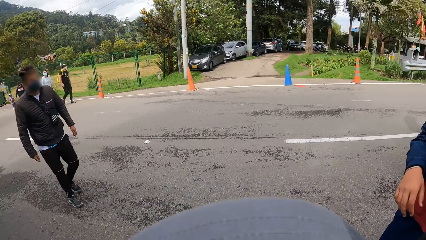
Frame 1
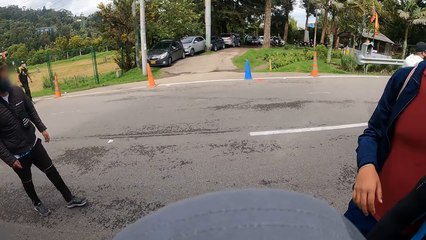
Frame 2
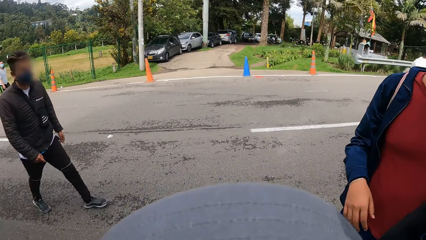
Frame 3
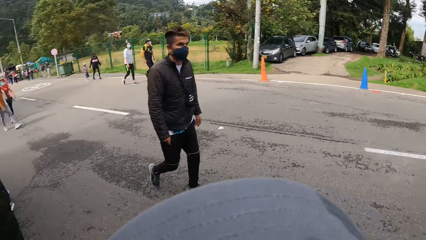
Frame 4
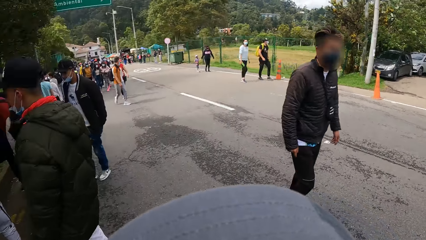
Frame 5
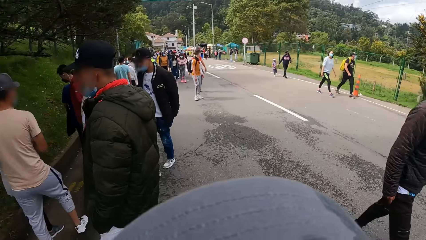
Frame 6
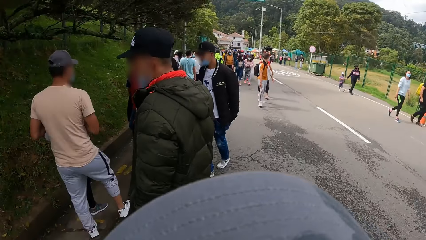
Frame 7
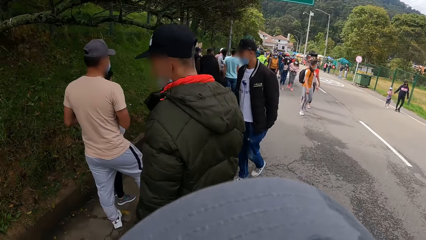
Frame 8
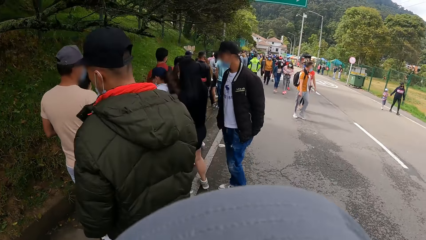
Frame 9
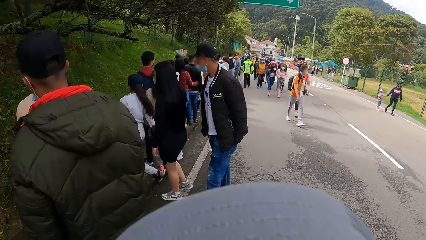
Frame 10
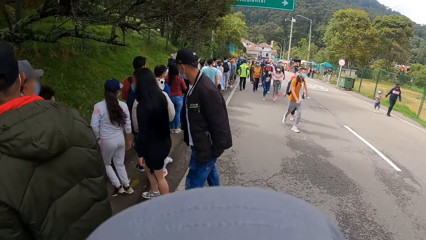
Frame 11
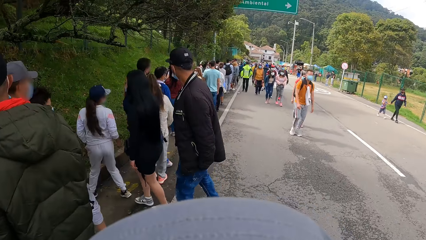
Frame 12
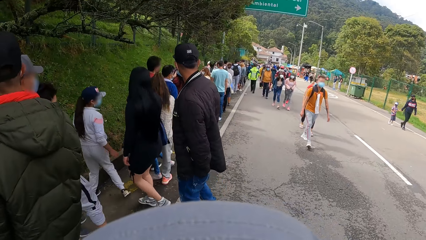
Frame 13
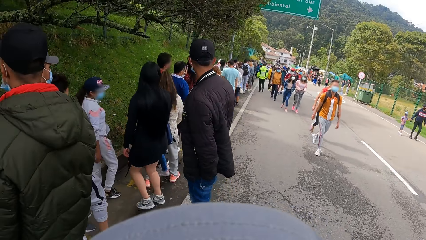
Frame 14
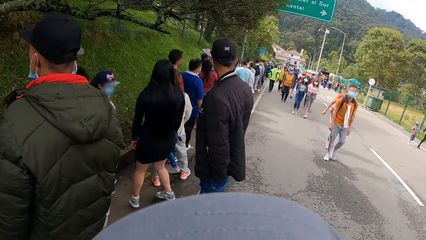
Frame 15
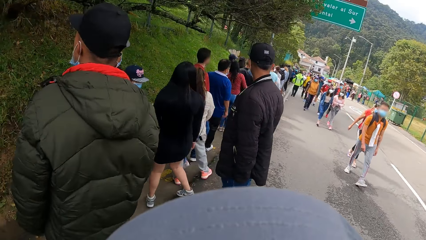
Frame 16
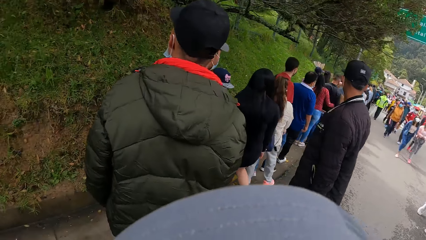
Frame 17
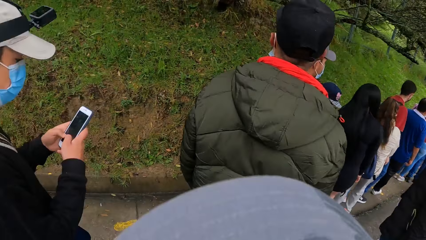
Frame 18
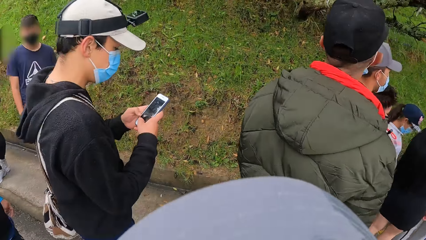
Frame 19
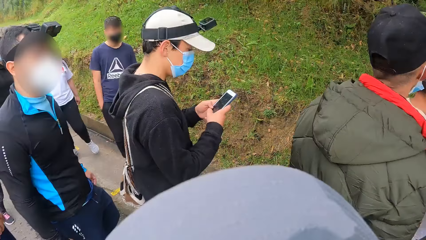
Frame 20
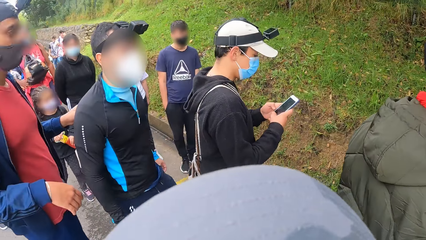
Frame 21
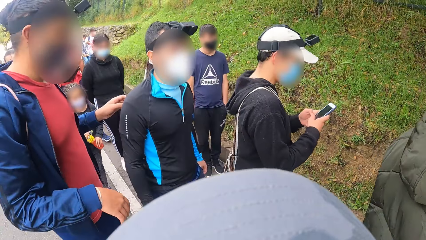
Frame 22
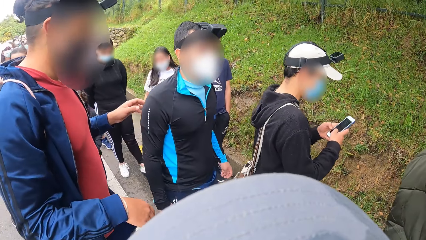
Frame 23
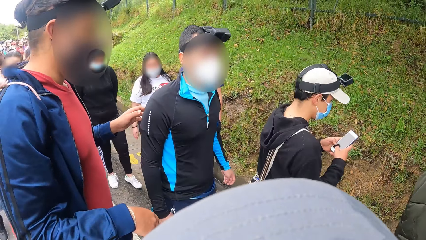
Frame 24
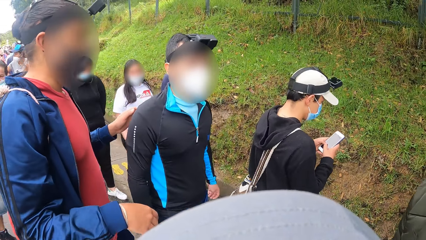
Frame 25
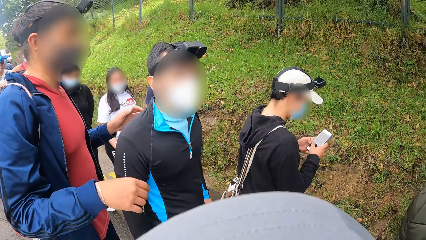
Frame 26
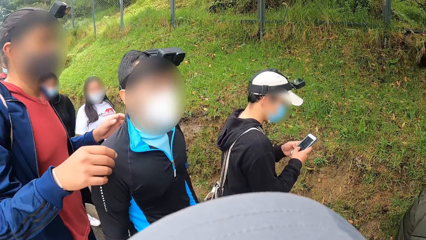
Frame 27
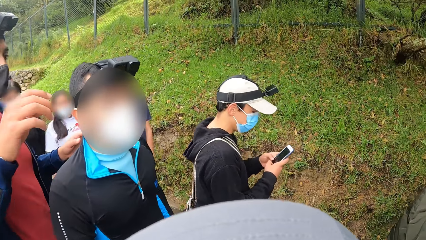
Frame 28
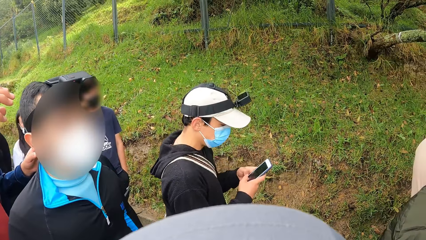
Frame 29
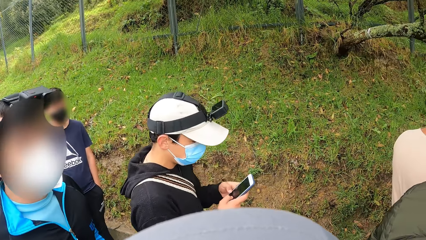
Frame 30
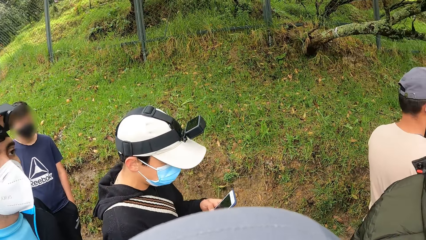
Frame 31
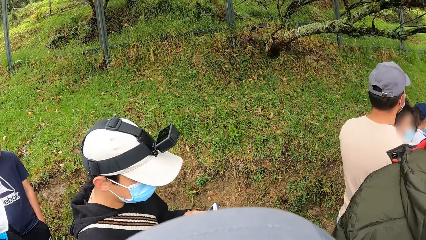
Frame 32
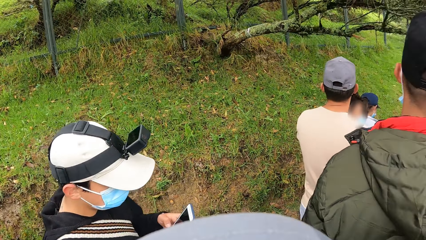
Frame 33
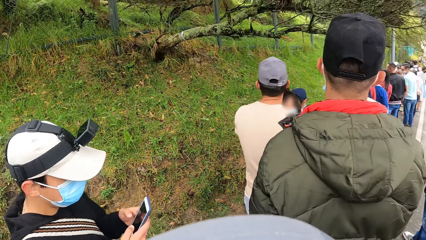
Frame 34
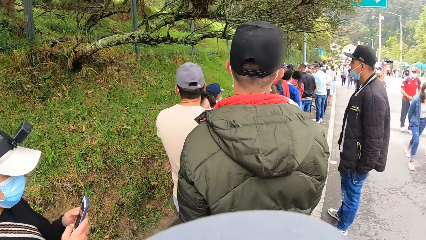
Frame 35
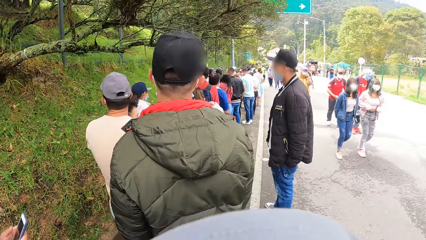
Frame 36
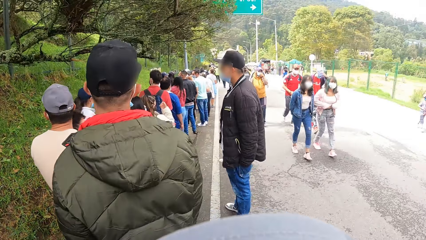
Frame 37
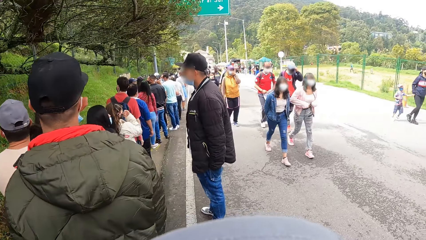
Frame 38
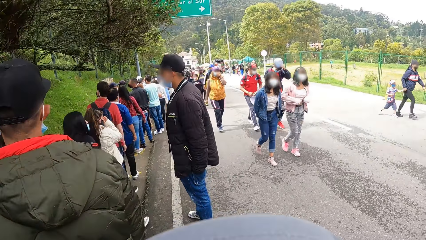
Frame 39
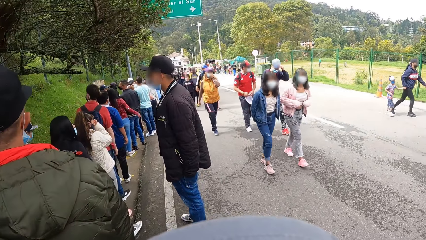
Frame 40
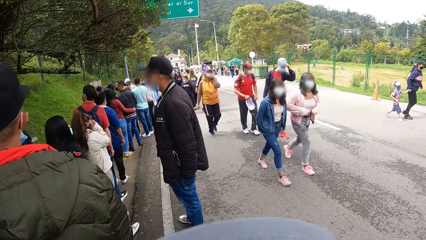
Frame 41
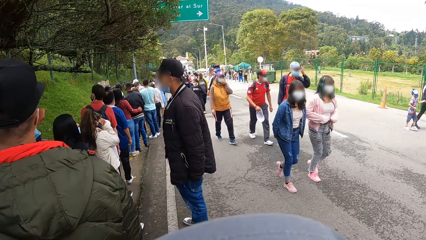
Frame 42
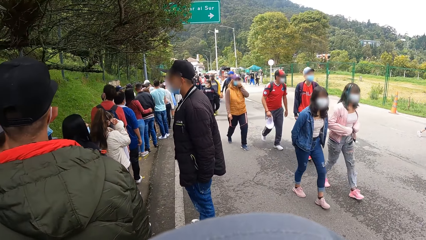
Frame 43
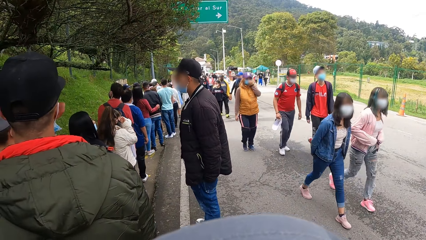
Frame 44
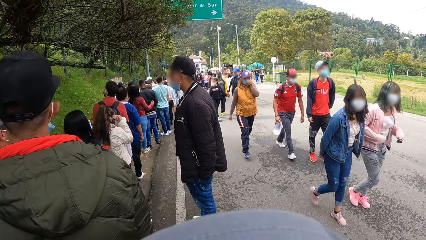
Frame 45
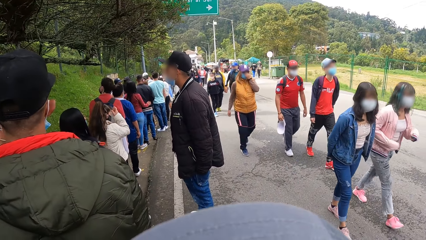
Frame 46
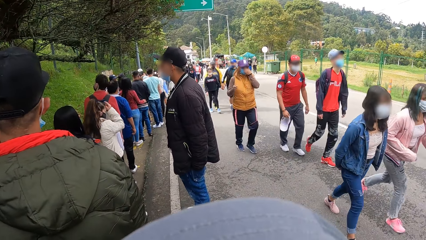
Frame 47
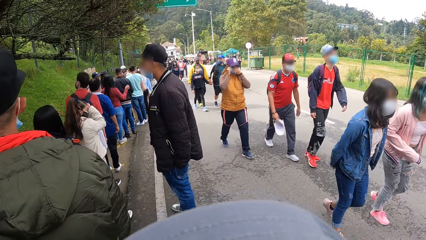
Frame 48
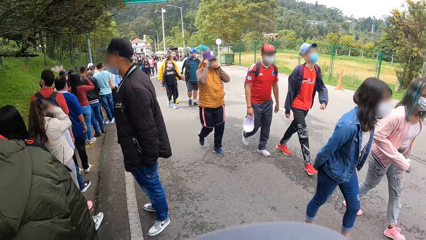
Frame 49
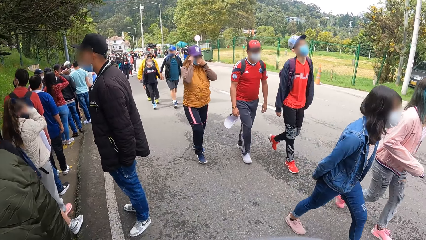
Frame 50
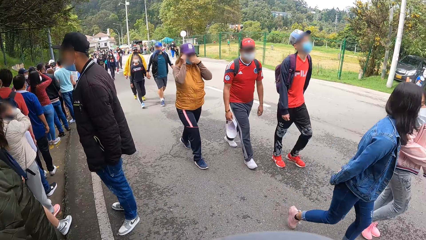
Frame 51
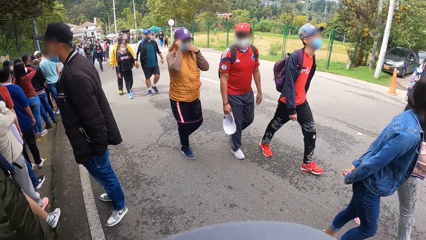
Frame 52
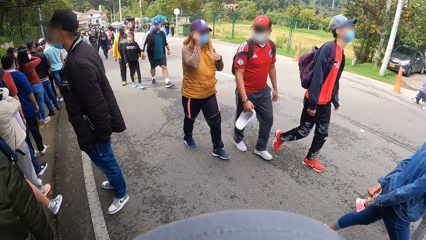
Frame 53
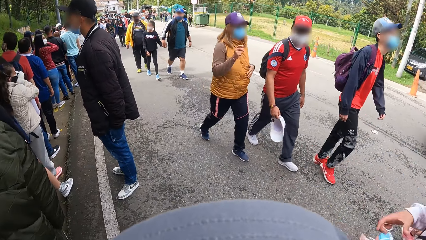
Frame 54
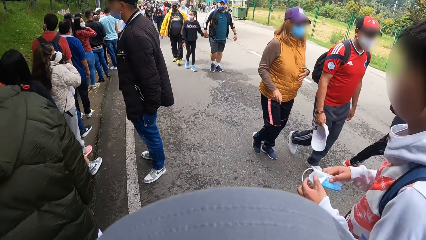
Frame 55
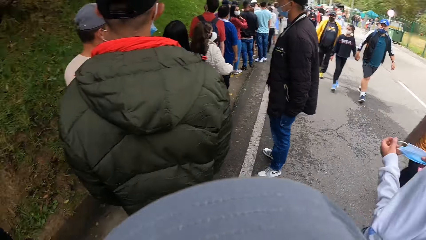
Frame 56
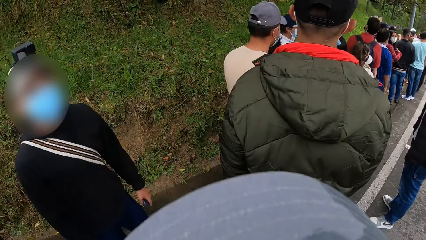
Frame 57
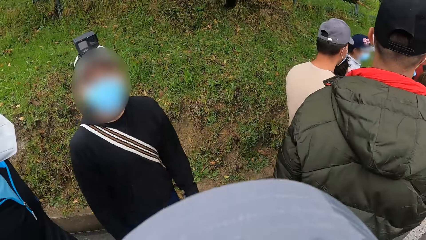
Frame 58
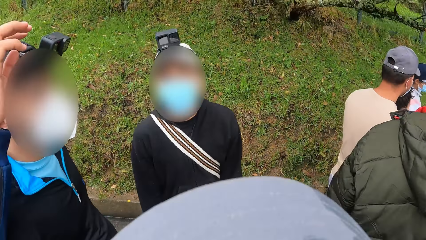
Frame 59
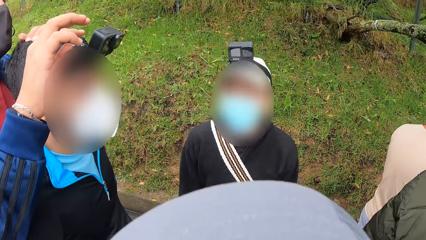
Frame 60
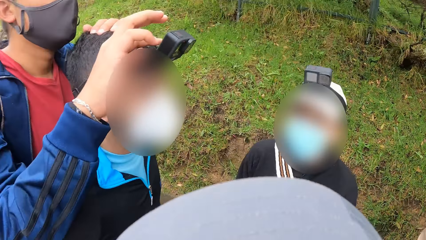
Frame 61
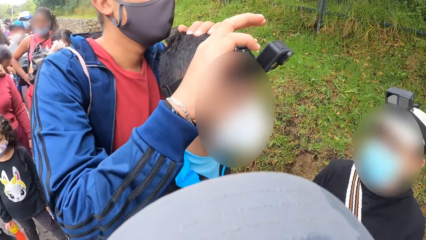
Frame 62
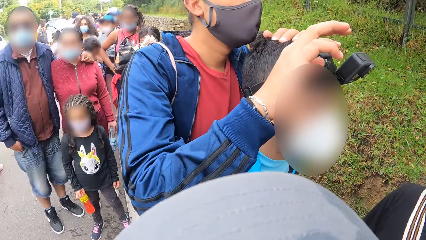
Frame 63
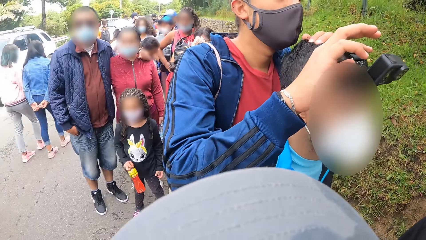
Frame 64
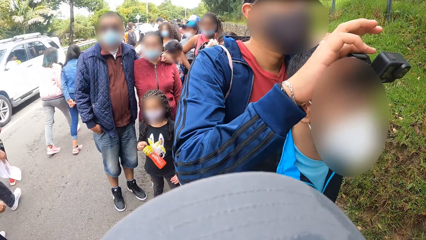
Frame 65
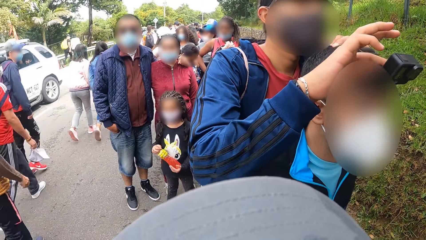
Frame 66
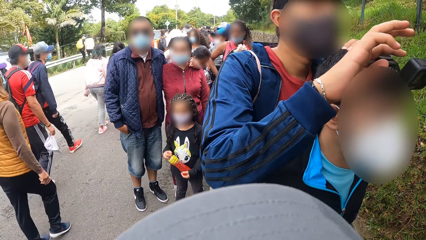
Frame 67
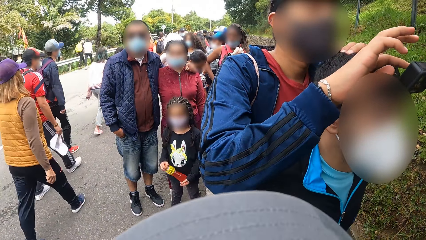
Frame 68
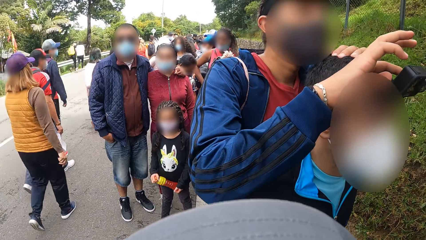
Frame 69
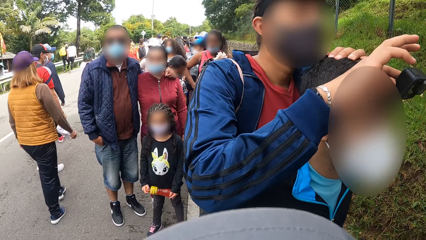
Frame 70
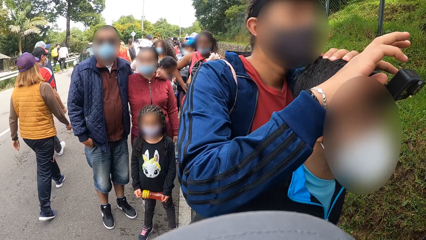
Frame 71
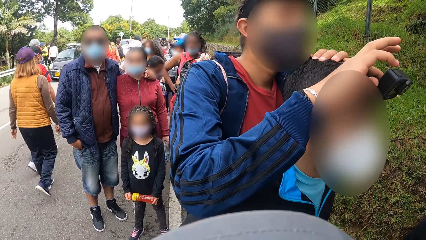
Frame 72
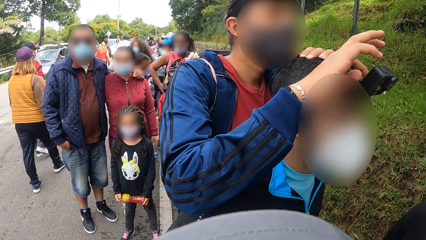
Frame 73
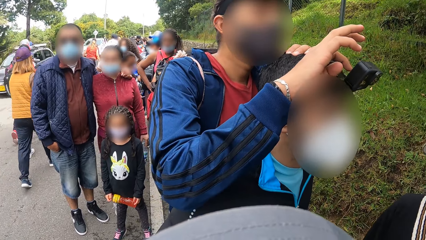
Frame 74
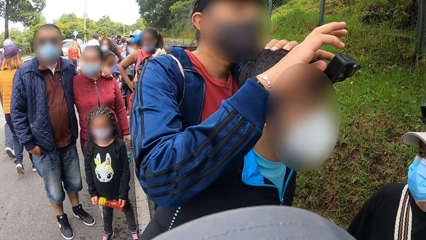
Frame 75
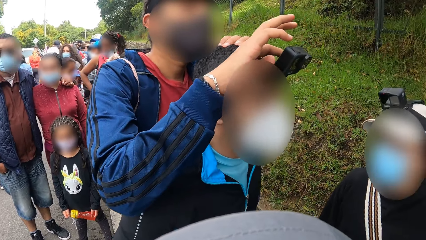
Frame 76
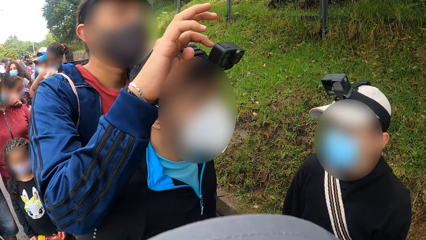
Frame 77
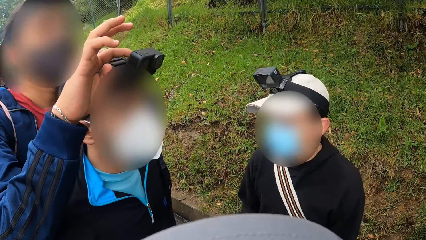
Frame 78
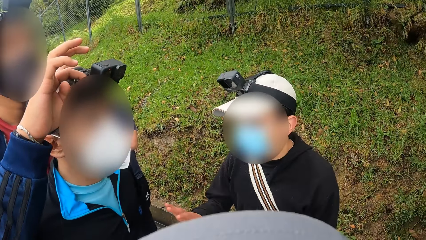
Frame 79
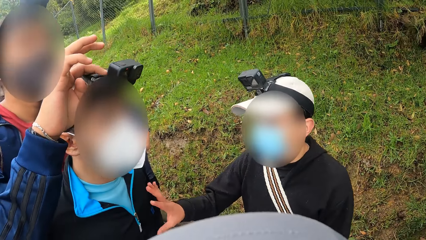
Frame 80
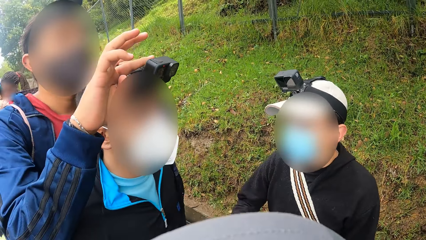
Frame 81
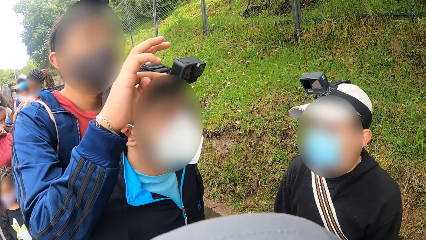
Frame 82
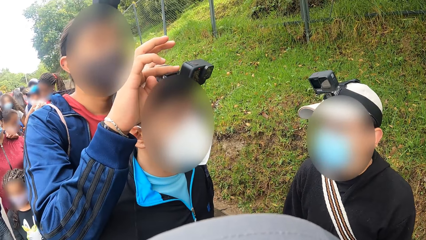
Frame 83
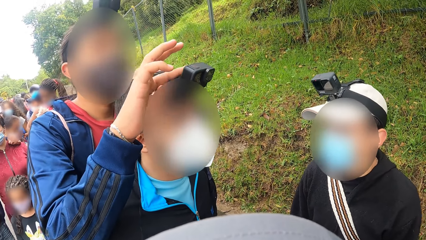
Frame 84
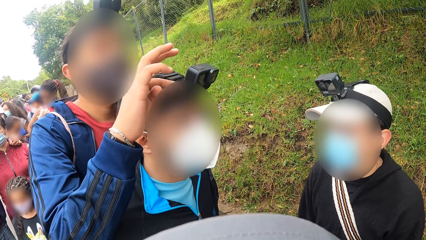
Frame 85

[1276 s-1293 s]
The camera wearer stands at the side of the road. They look at the people.
